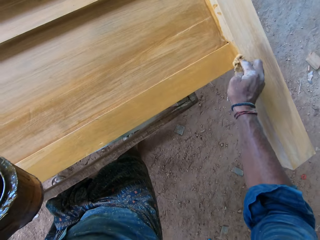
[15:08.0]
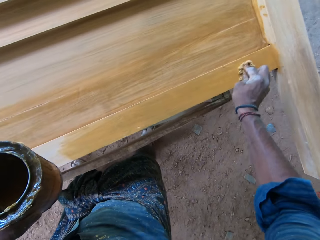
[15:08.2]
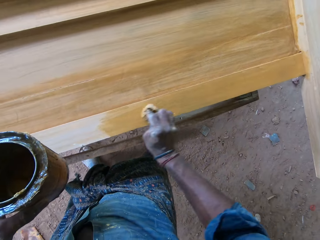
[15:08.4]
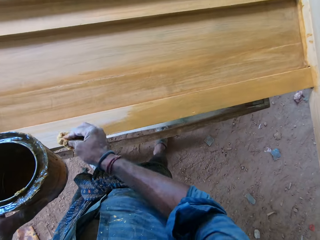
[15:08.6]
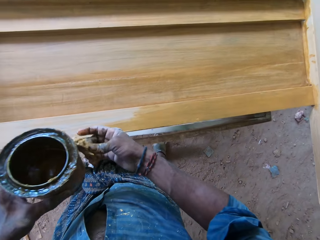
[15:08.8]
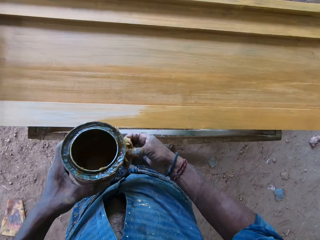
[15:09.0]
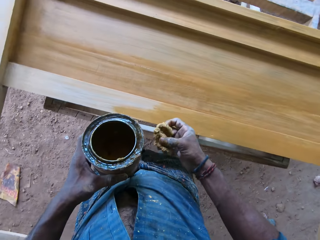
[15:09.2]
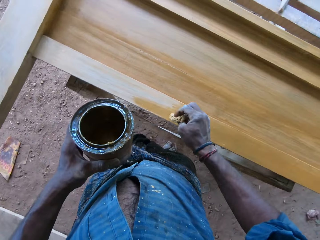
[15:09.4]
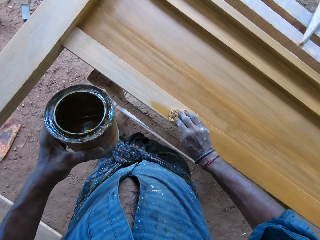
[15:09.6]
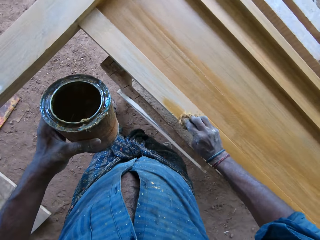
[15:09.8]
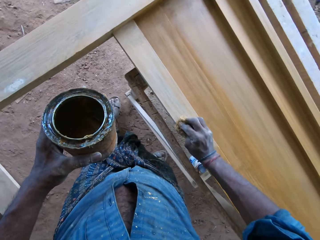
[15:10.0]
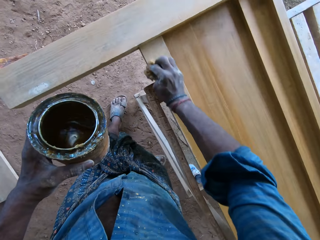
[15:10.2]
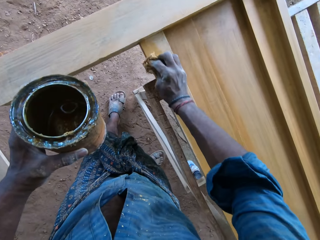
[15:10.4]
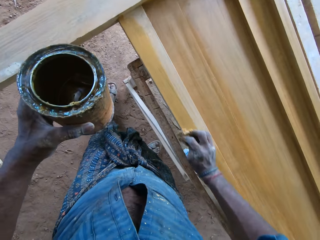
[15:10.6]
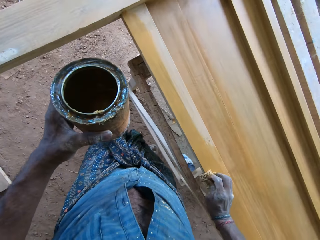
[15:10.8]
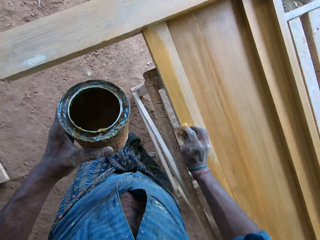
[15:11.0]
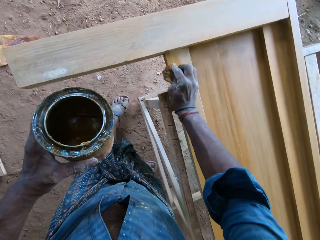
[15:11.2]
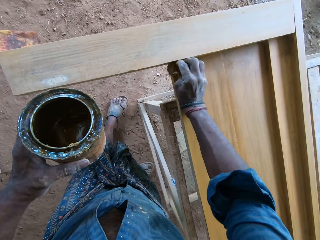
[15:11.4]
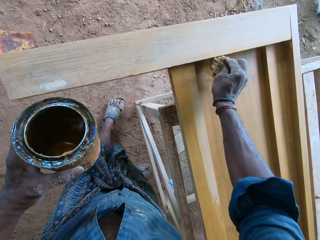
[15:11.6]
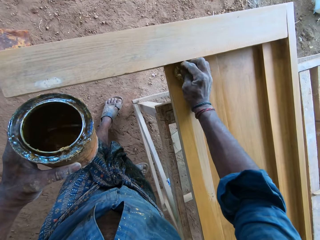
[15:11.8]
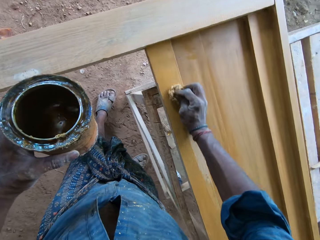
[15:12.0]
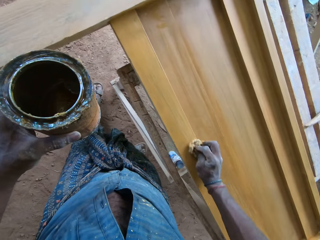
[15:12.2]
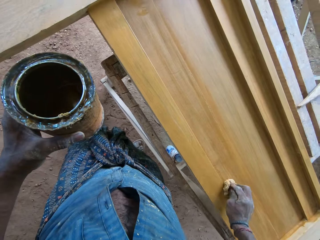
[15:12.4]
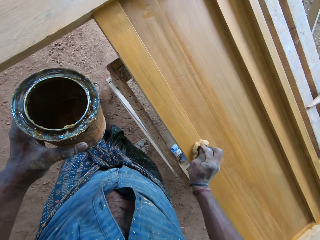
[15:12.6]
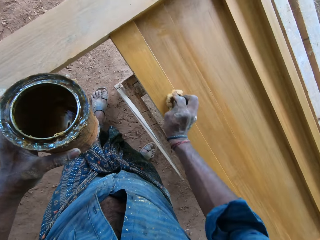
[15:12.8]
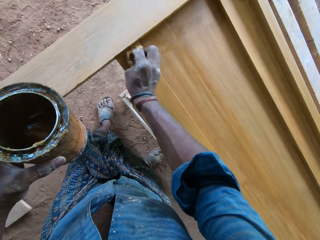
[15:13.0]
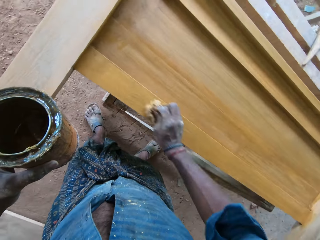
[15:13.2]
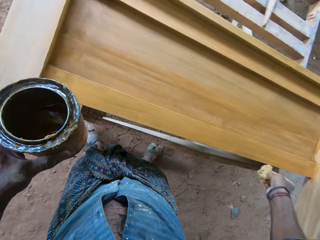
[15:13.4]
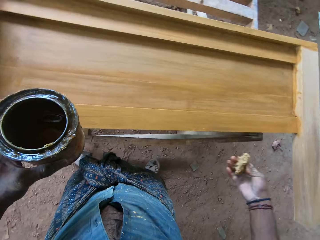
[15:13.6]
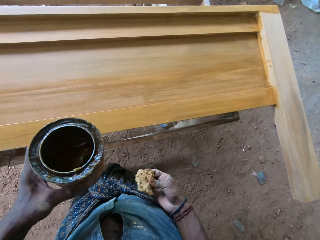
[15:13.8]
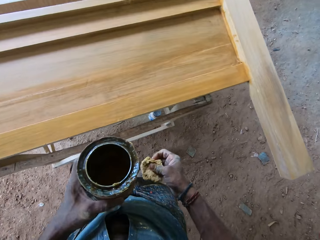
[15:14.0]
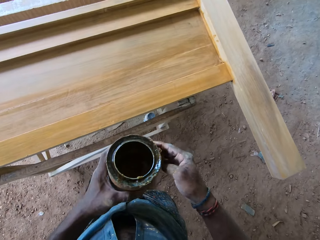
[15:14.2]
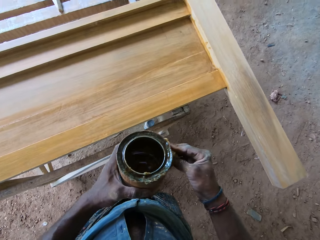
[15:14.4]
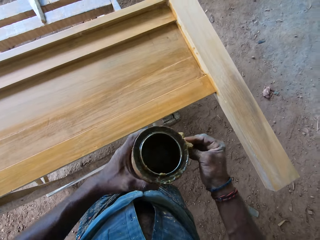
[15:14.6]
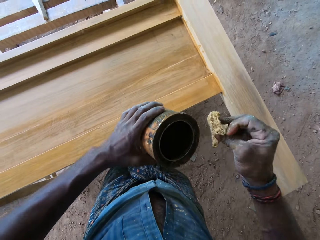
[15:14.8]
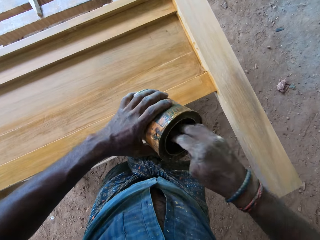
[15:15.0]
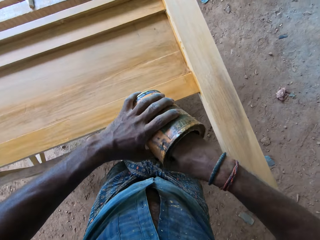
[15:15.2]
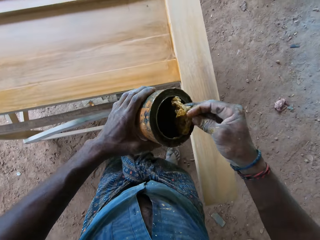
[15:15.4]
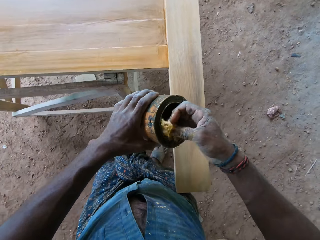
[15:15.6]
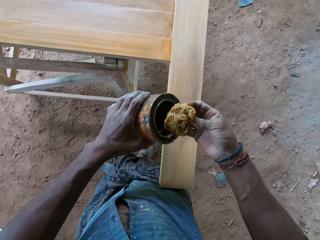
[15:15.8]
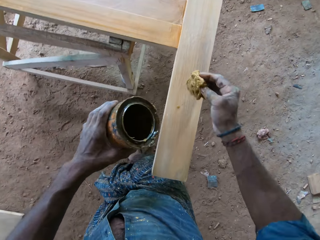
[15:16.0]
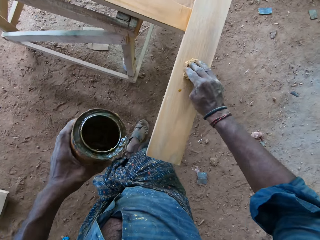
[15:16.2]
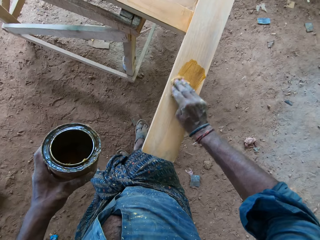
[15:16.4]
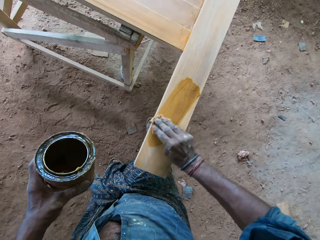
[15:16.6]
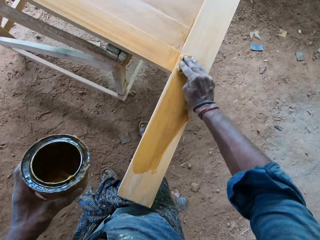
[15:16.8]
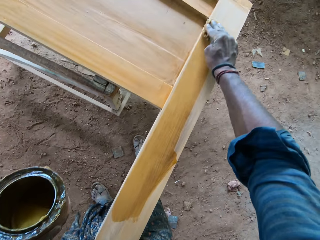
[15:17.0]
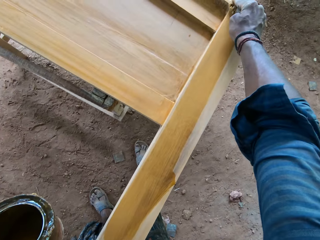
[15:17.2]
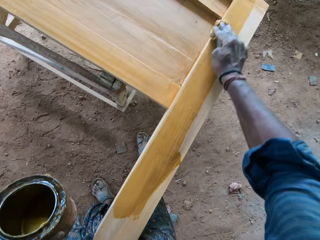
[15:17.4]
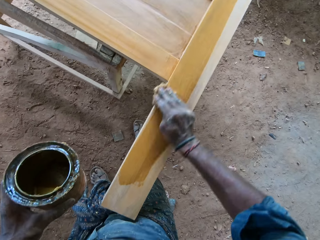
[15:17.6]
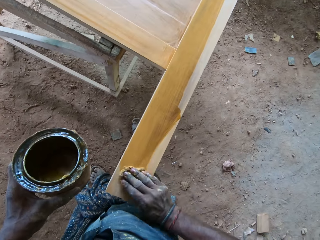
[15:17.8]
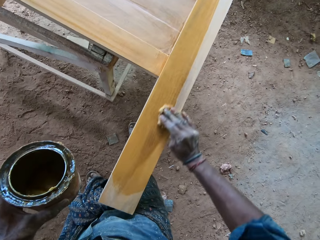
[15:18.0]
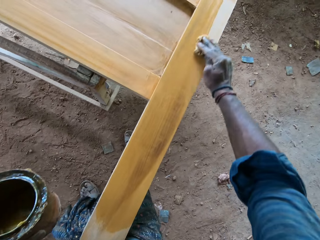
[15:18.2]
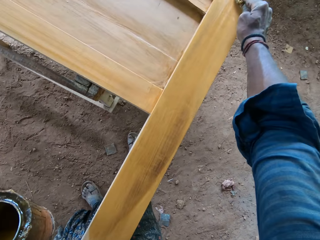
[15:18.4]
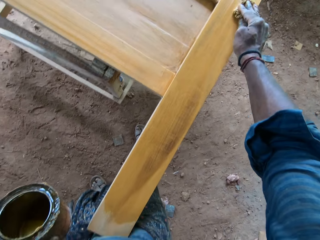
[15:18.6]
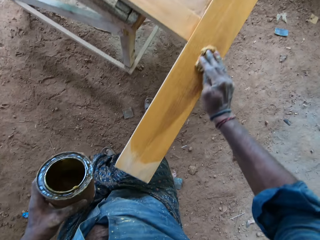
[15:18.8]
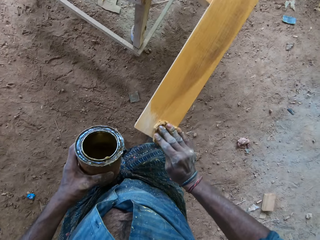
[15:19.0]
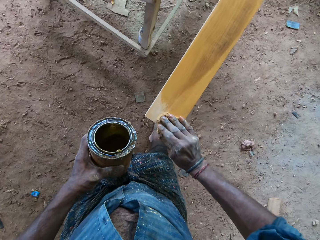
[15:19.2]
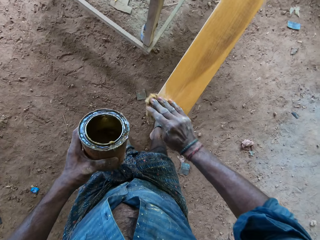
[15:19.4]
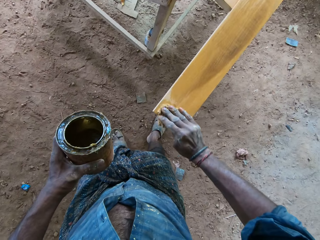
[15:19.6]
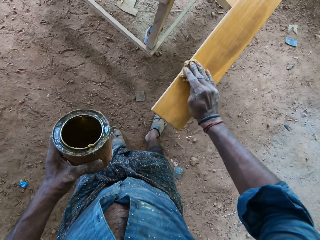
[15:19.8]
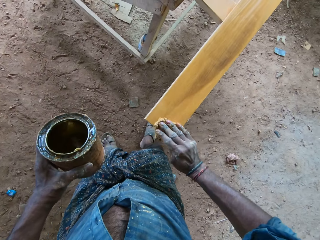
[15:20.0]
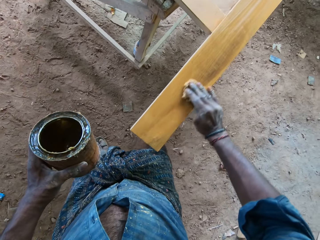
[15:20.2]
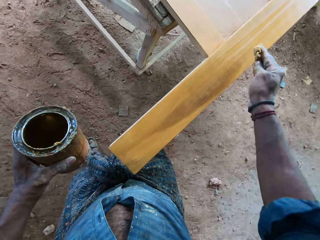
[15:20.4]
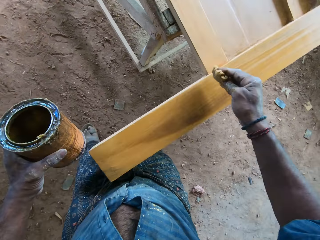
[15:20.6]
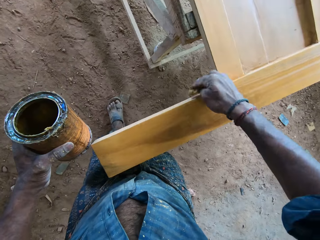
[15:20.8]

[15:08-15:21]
The camera wearer folds the sponge on the hand. They apply the thinner on the headboard with the sponge. They fold the sponge on the hand. They pick the thinner inside the container with the sponge. They apply the thinner on the headboard with the sponge.

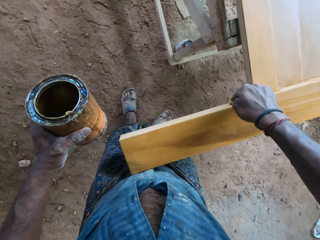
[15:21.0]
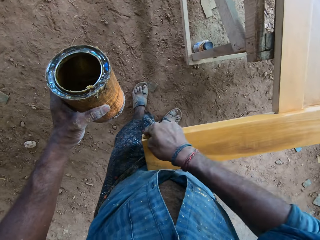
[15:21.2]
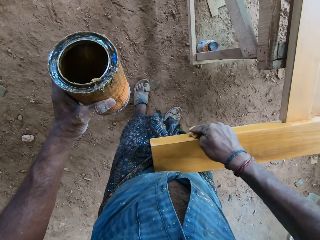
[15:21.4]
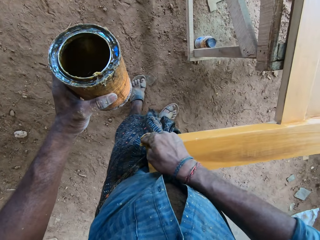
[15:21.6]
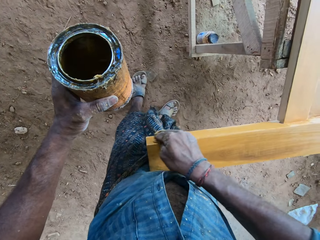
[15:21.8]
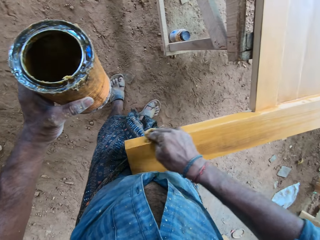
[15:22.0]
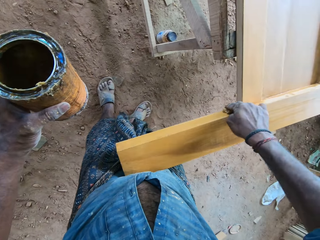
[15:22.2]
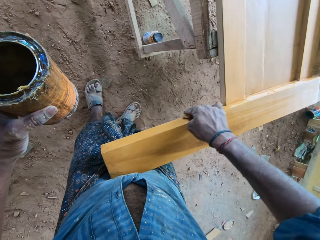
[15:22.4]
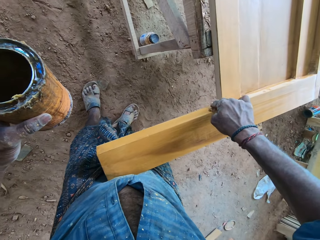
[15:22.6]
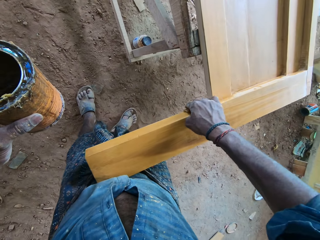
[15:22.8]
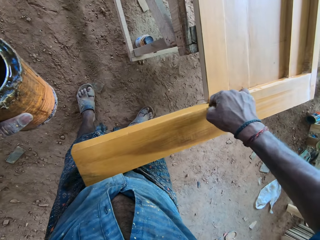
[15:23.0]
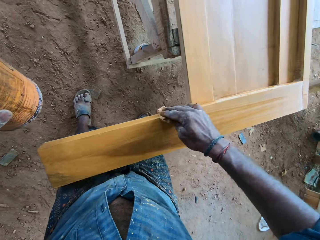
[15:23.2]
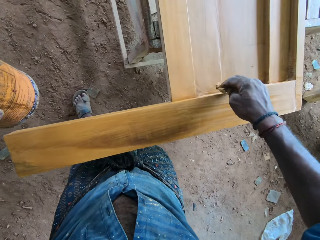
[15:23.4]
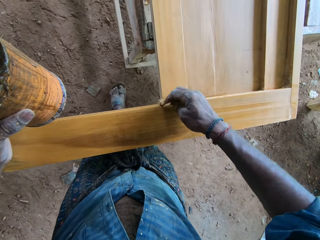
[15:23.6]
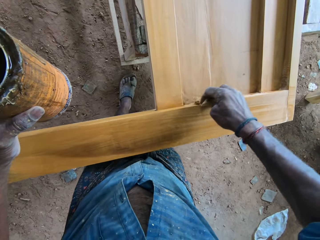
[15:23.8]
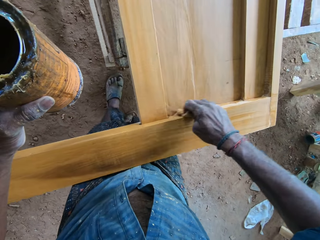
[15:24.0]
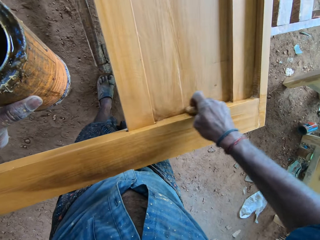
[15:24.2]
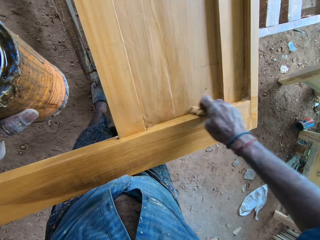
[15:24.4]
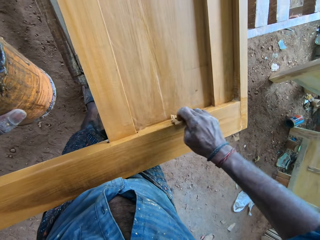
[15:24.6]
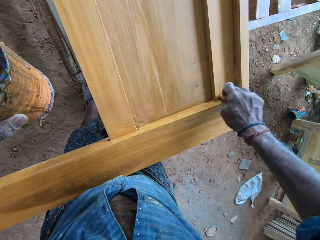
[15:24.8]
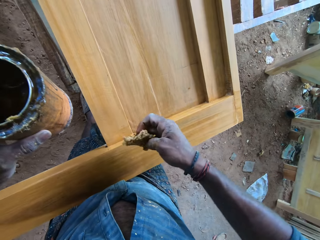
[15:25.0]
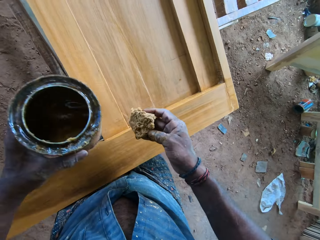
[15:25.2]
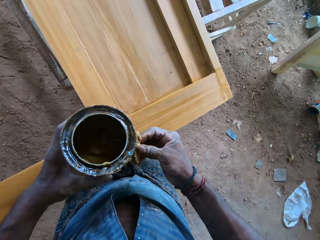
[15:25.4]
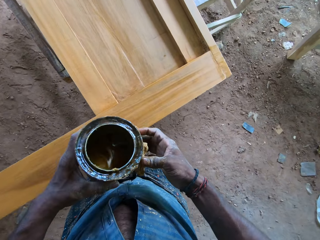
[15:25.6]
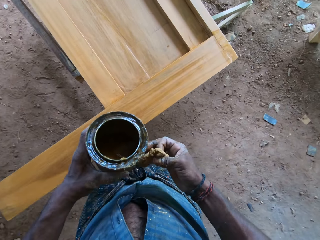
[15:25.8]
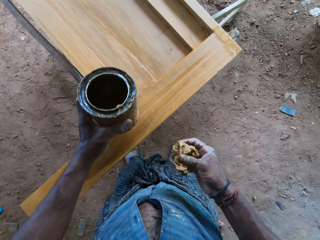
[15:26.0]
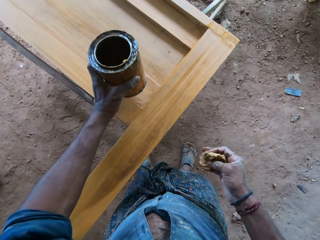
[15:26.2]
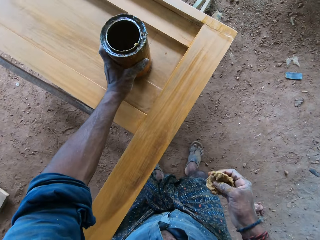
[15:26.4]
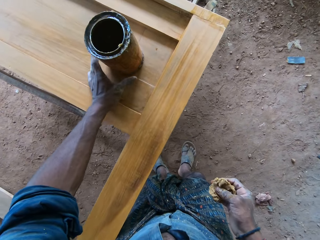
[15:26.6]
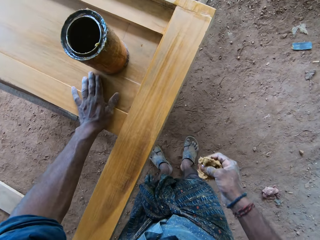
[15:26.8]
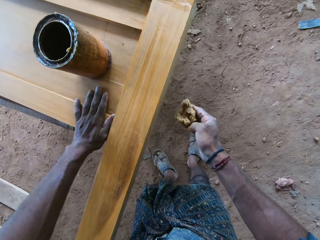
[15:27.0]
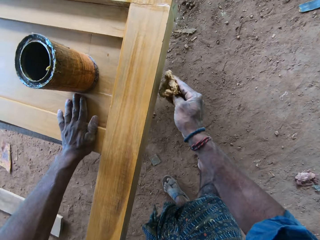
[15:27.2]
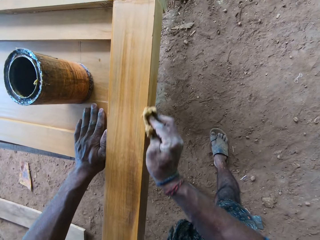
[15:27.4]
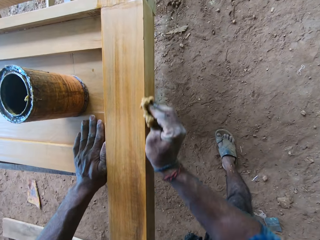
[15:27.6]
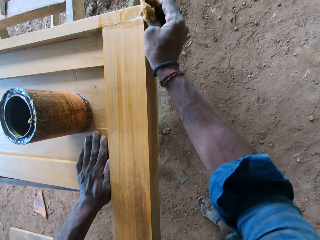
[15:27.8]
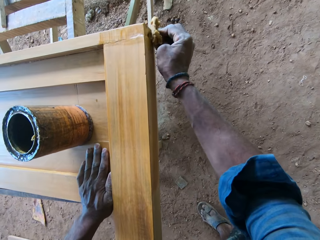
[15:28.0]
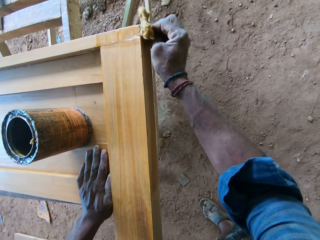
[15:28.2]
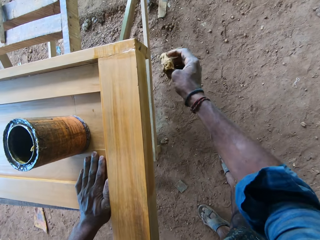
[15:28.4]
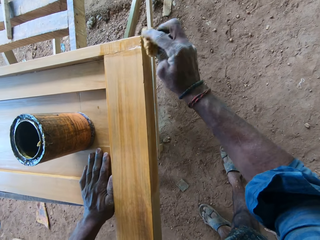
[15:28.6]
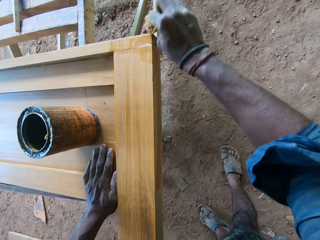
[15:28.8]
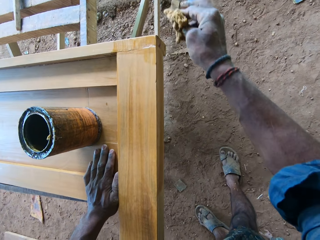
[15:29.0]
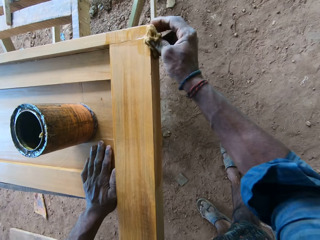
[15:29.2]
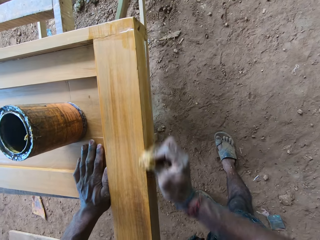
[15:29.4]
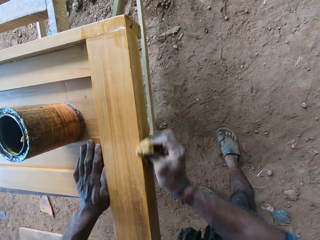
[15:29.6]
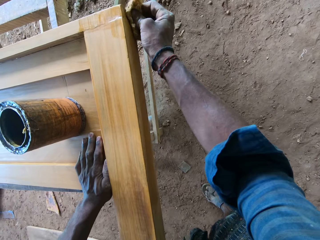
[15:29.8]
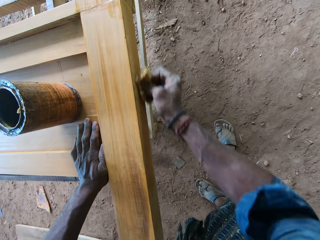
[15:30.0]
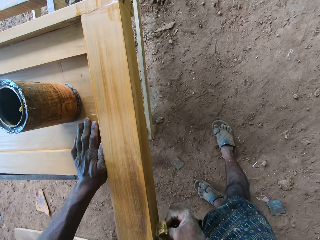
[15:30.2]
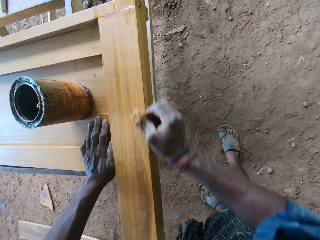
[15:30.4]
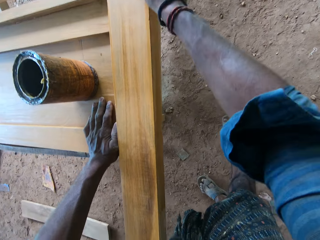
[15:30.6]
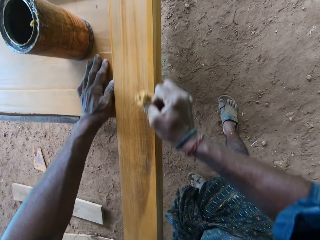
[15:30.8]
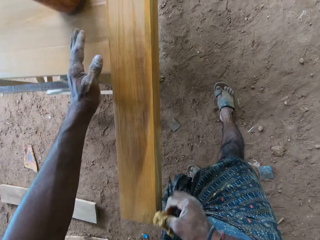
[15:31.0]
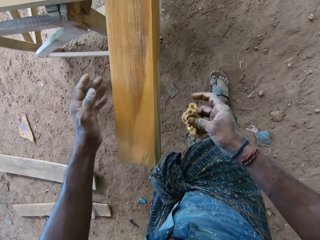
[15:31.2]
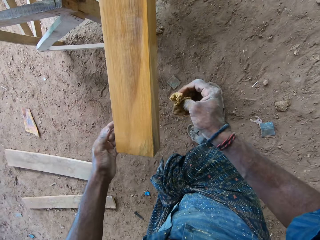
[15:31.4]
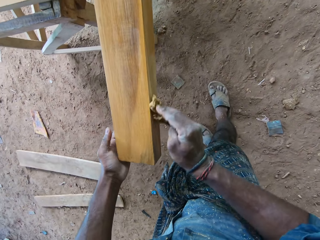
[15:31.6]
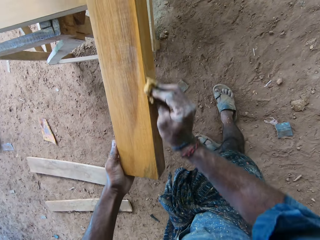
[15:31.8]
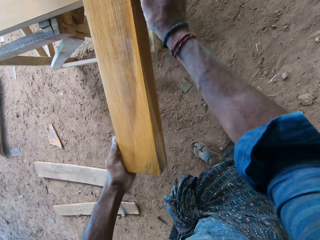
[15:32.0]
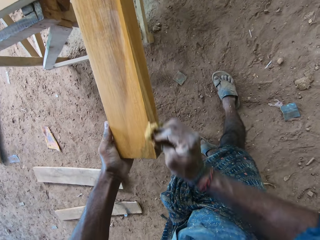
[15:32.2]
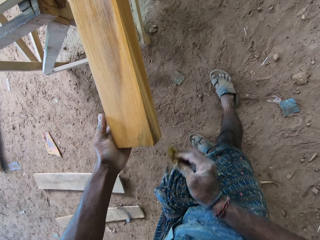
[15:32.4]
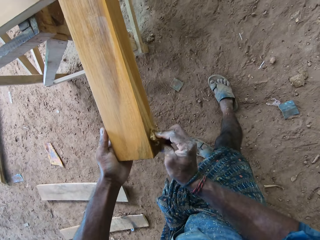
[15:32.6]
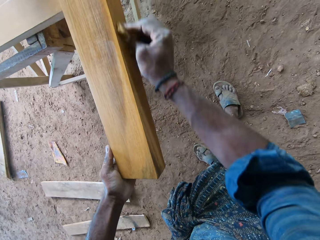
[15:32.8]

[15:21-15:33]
The camera wearer folds the sponge on the hand. They put a container of the thinner down on the headboard. They hold the headboard with the left hand. They apply the thinner on the headboard with the sponge. They remove the left hand from the headboard. They hold the headboard with the left hand and apply the thinner on the headboard with the sponge.
